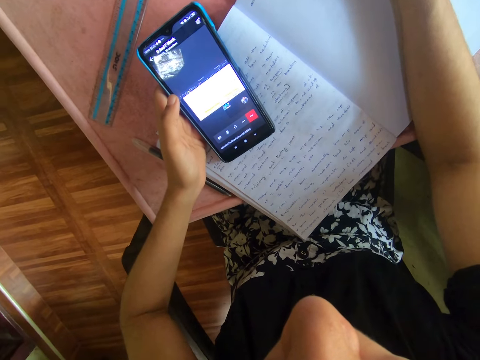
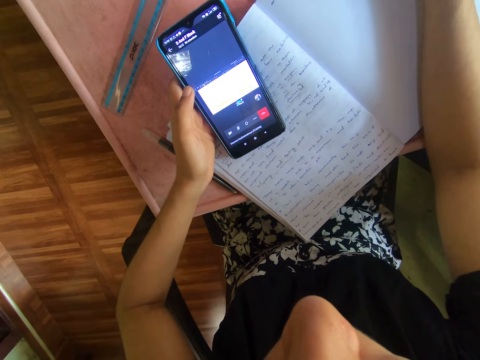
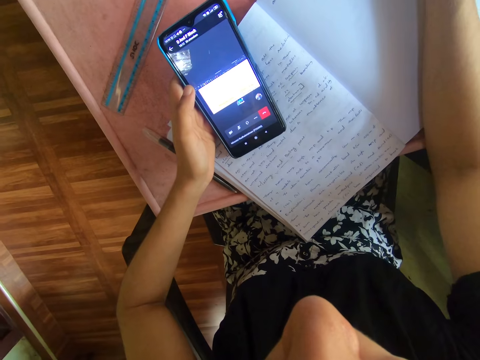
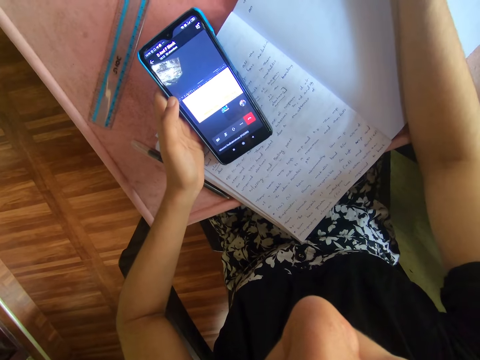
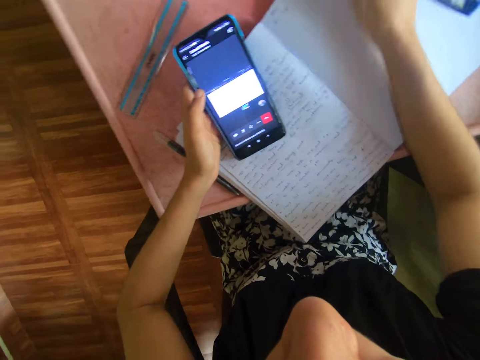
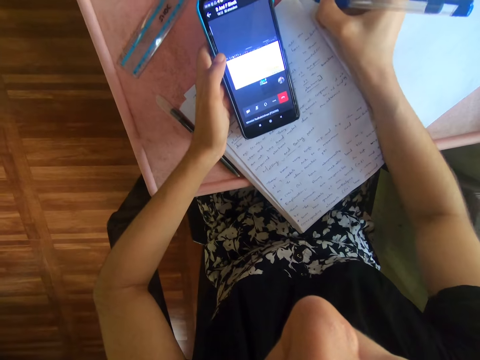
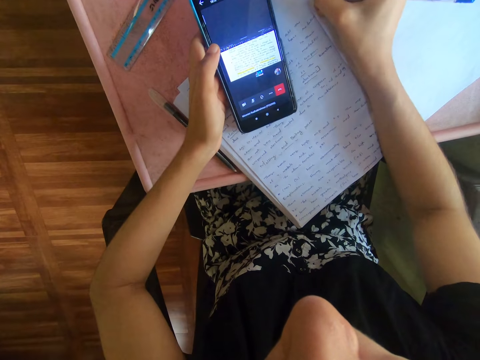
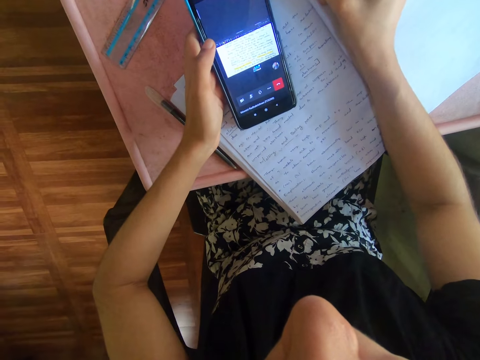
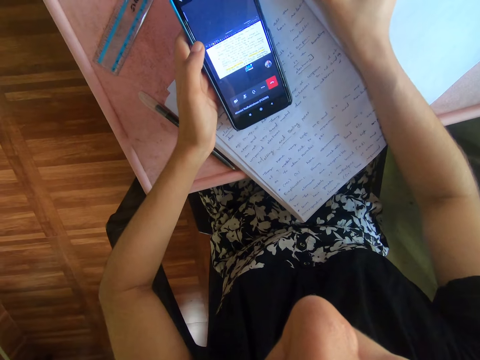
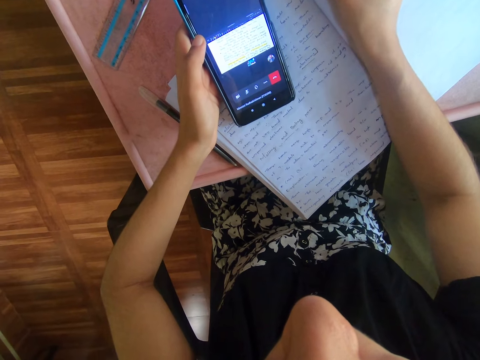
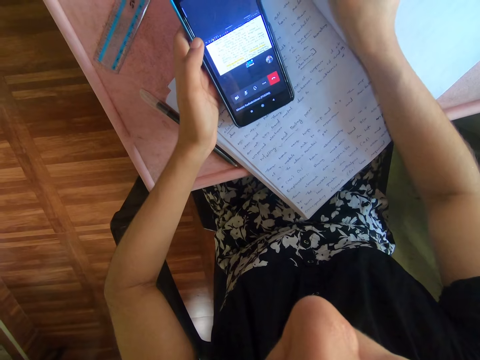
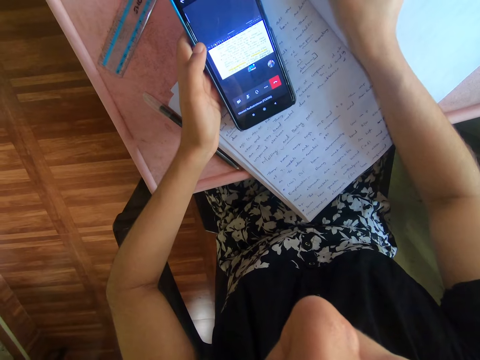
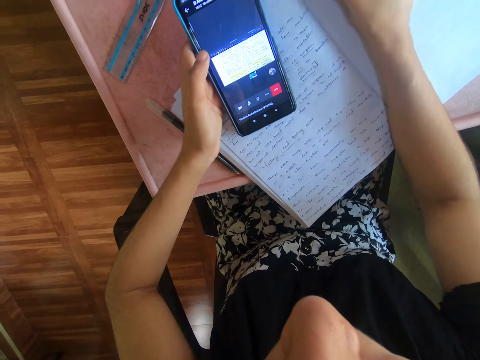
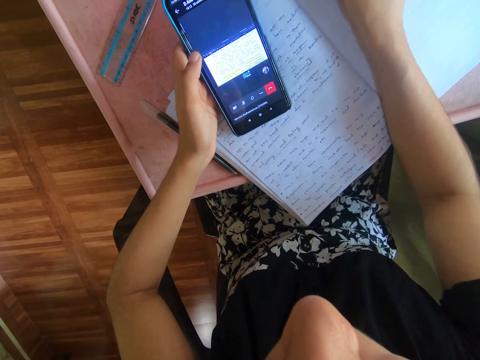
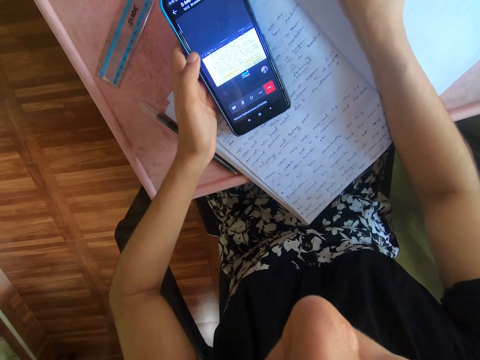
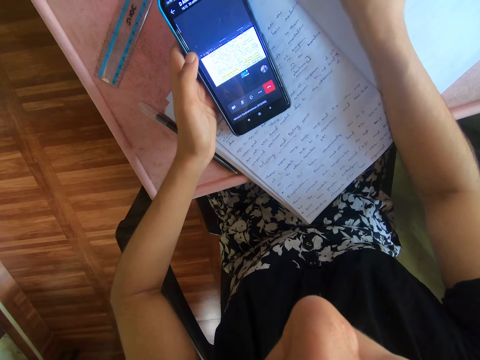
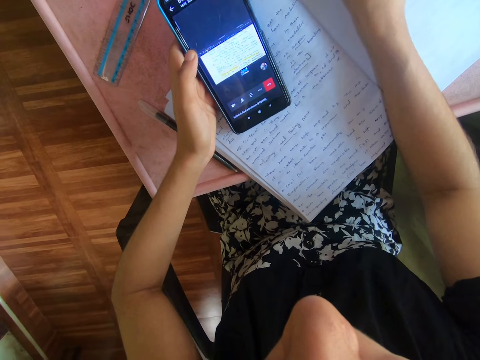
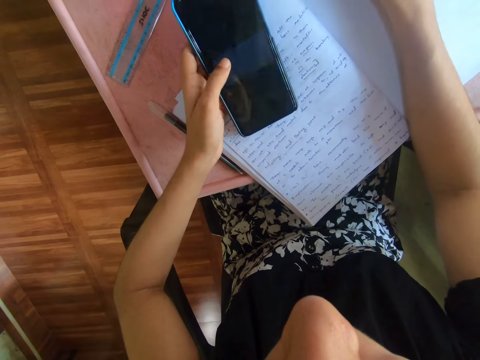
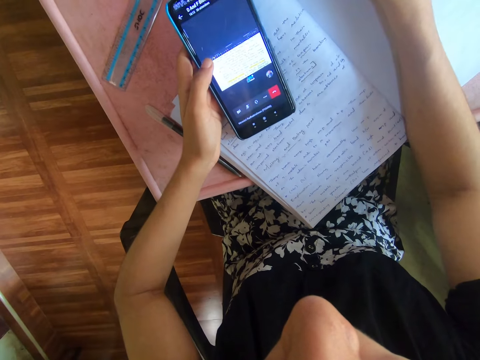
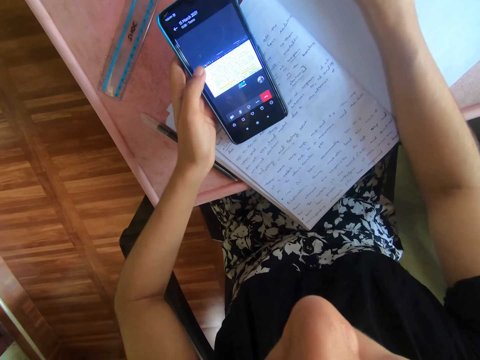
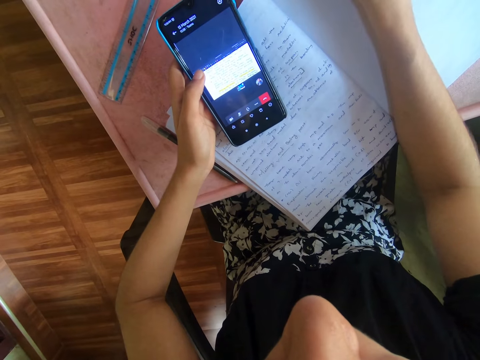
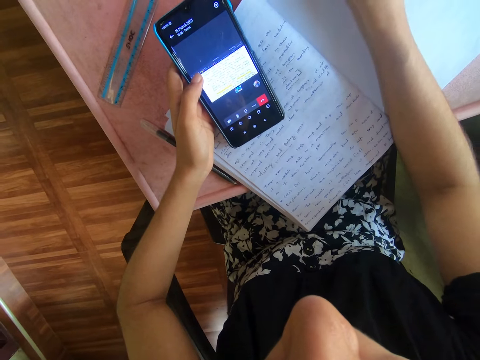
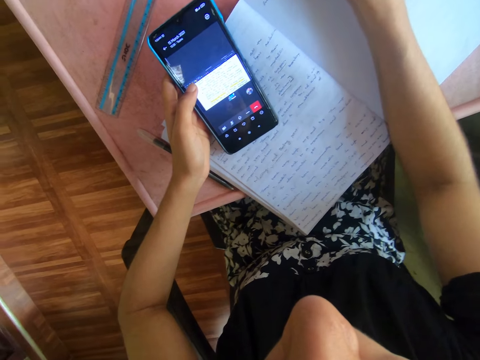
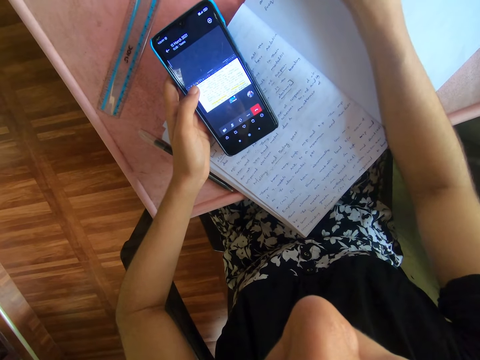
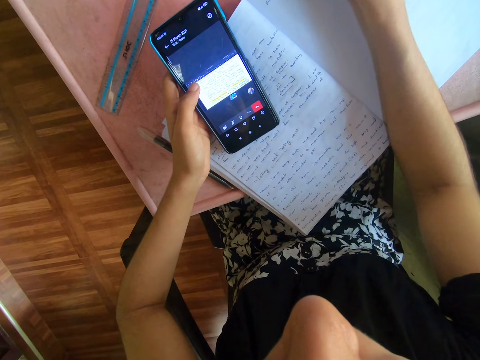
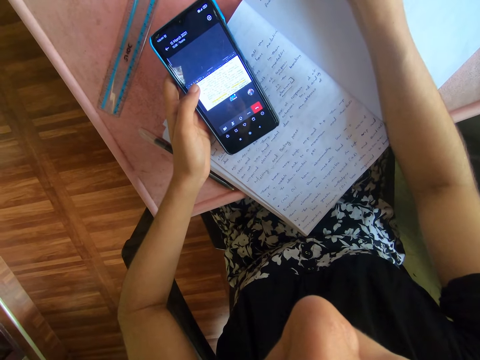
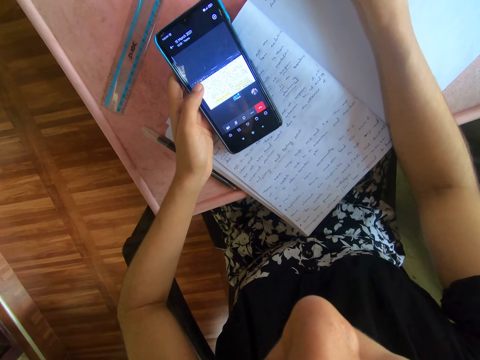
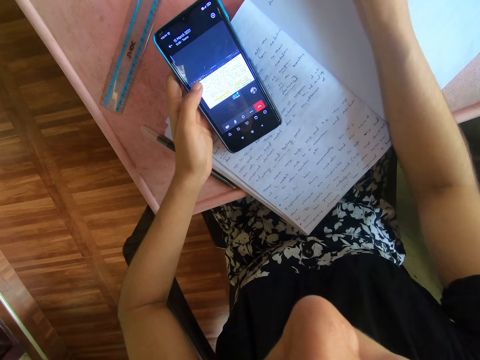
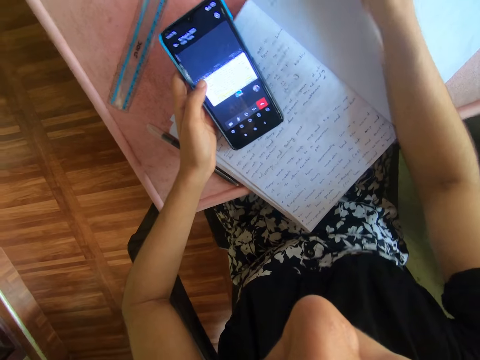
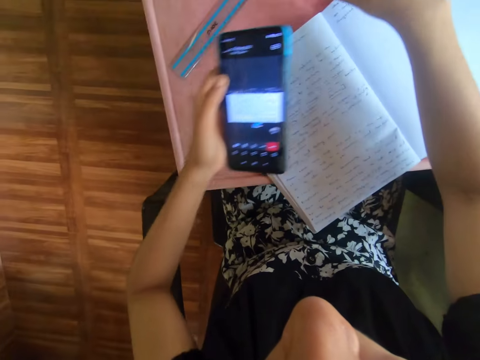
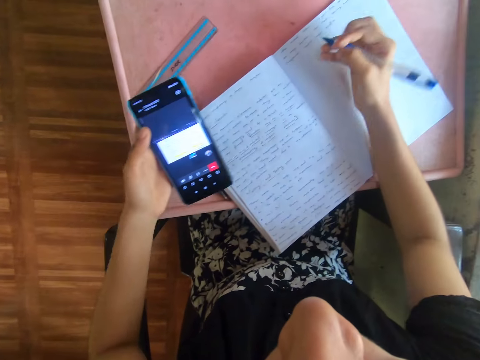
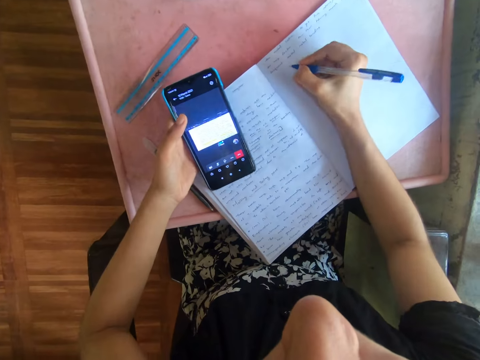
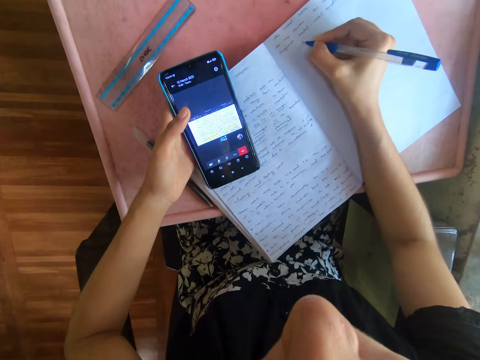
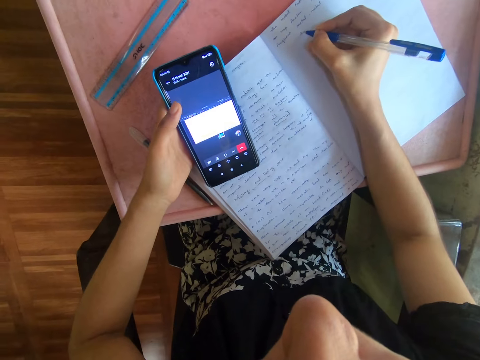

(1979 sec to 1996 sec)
The camera wearer operates the phone with her left hand. She writes on a book.

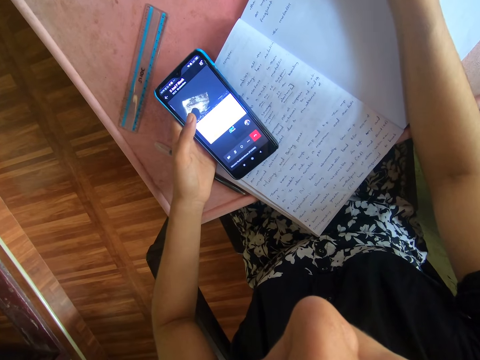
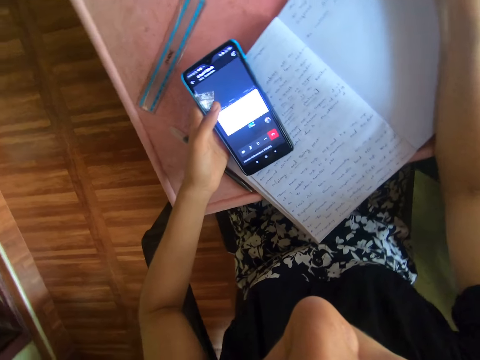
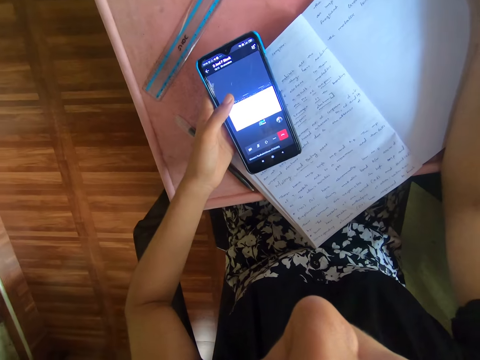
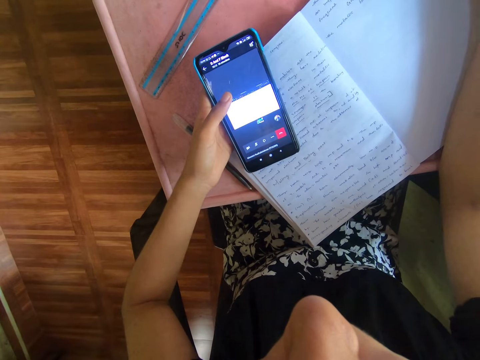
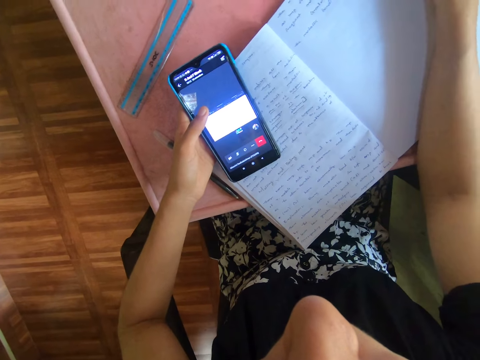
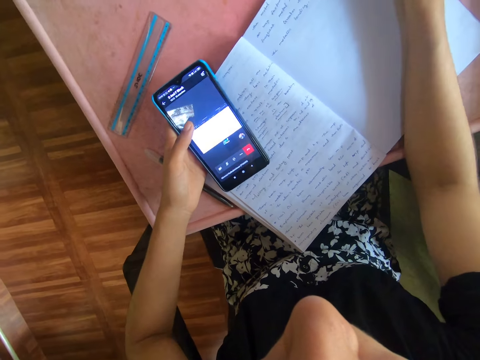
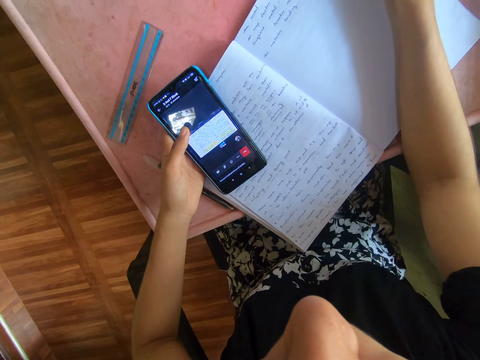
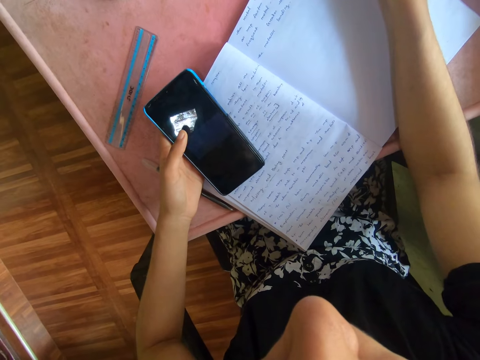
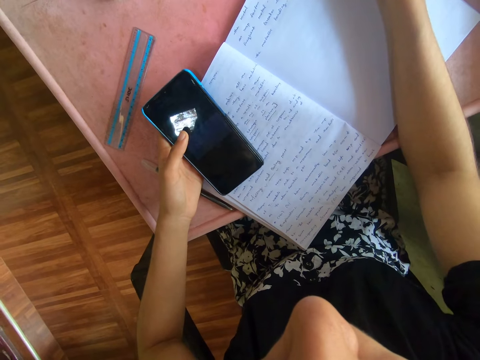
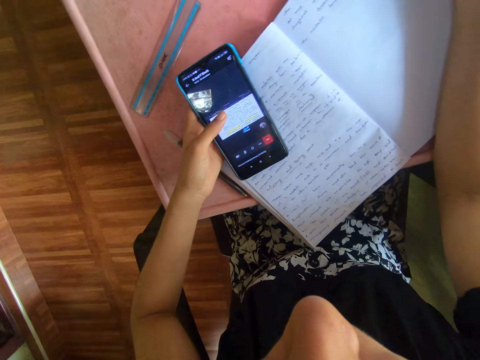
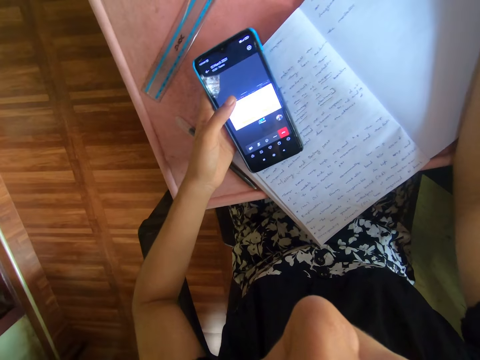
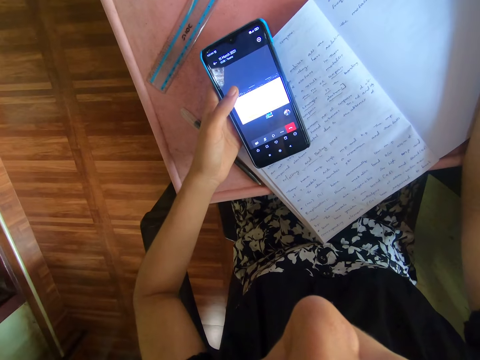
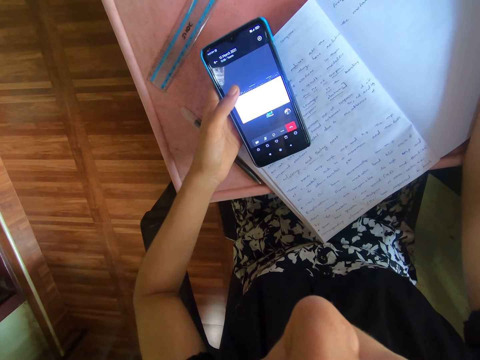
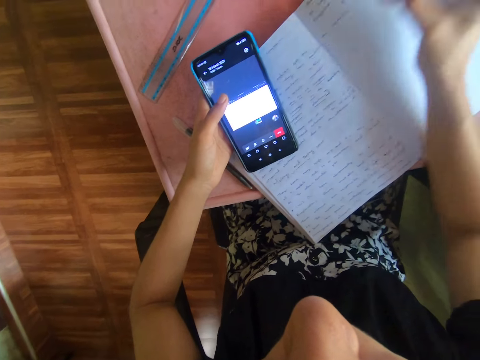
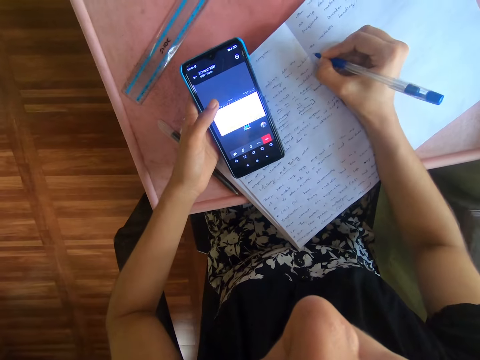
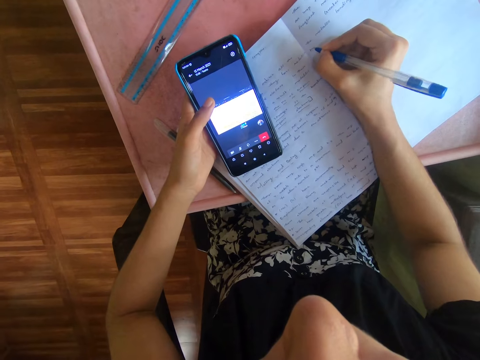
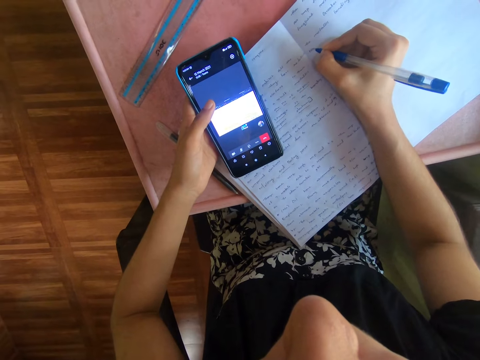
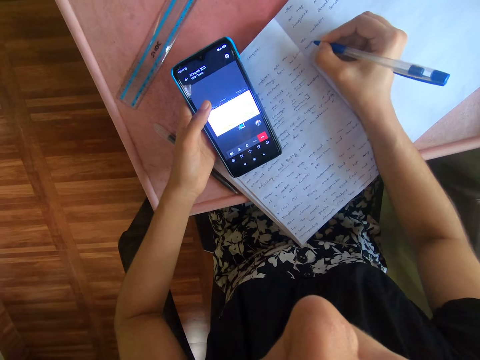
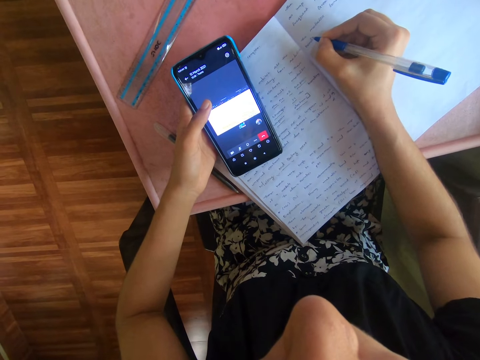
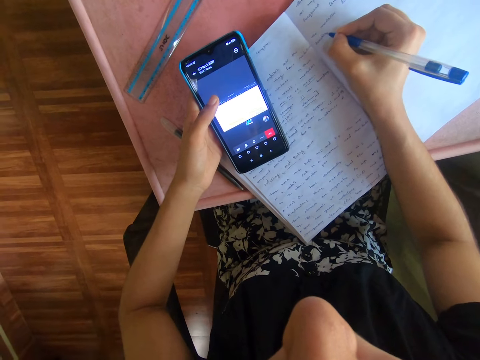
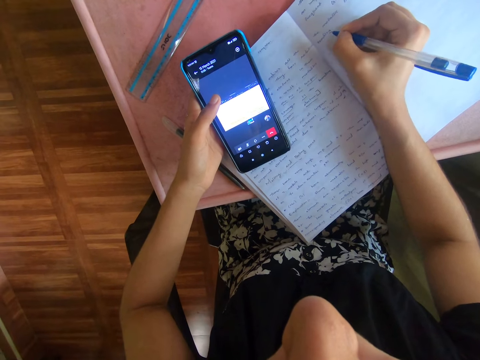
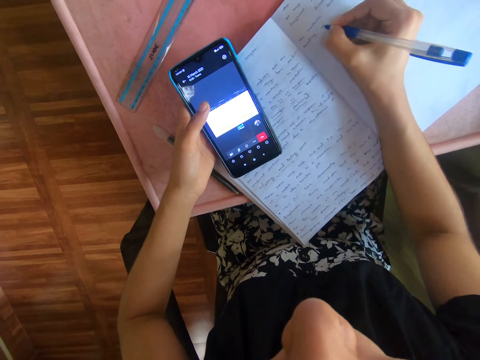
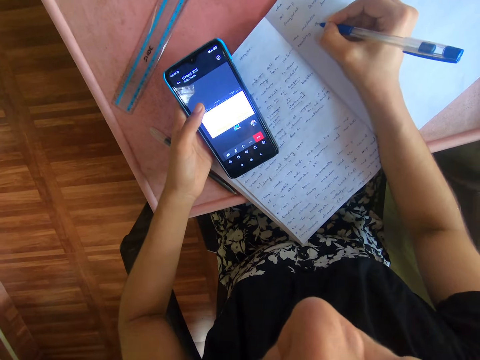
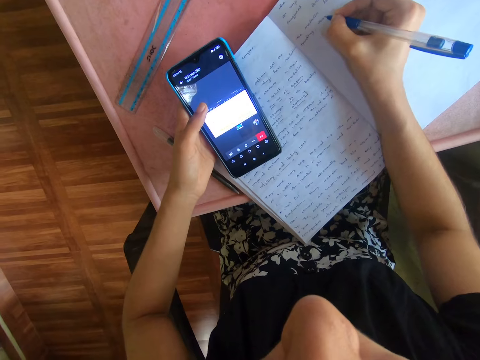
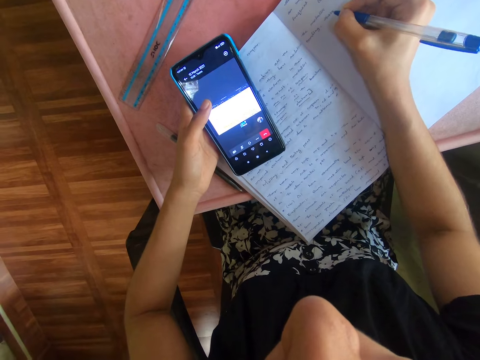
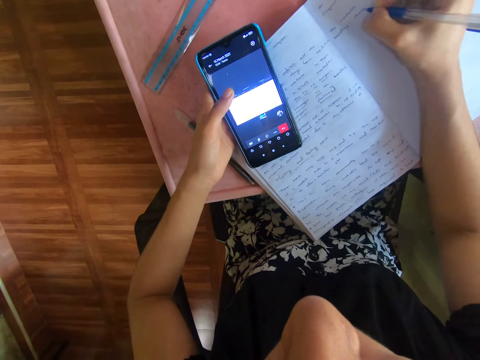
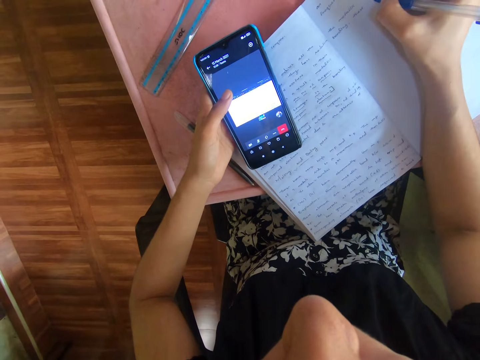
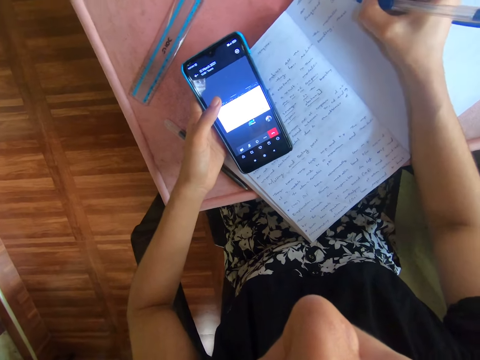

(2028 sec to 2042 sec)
The camera wearer looks at the phone. They write on a book. They tap the phone. They look at the phone. They write on the book.
